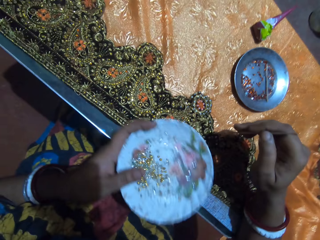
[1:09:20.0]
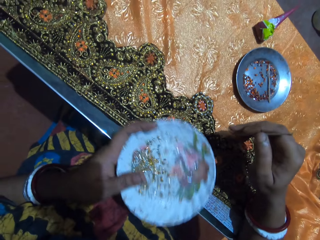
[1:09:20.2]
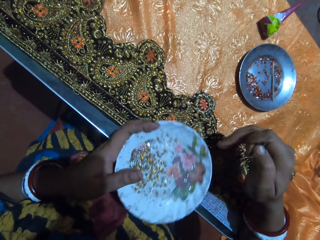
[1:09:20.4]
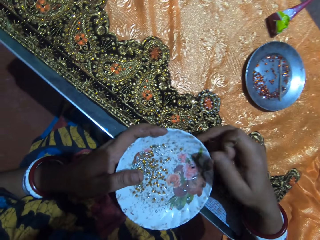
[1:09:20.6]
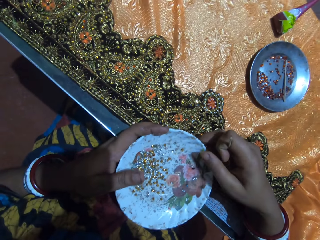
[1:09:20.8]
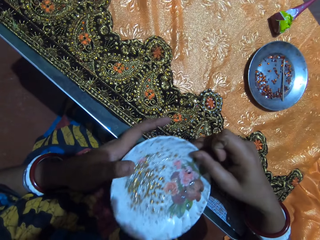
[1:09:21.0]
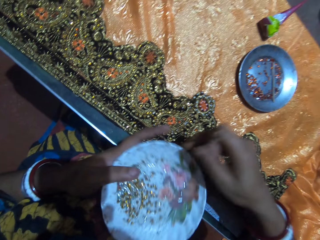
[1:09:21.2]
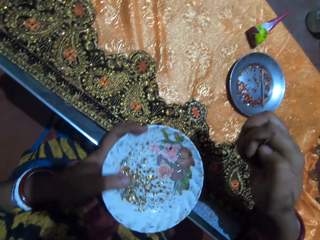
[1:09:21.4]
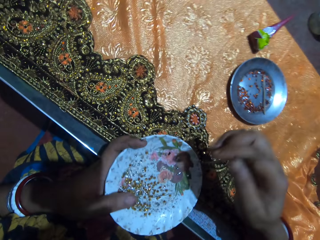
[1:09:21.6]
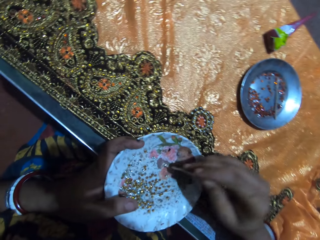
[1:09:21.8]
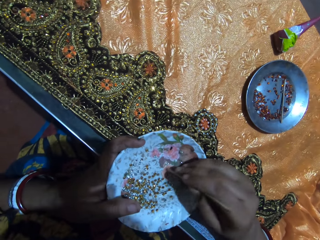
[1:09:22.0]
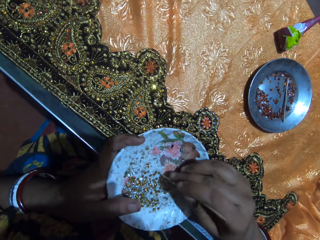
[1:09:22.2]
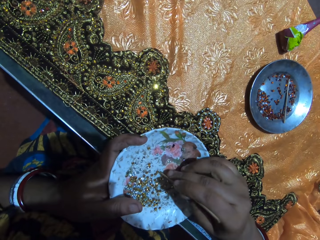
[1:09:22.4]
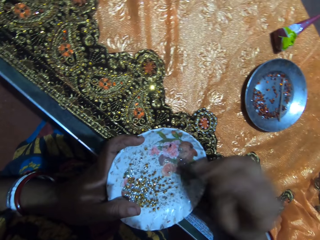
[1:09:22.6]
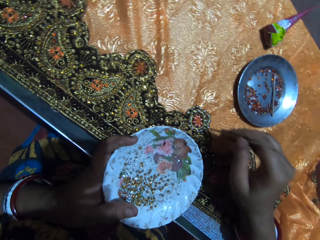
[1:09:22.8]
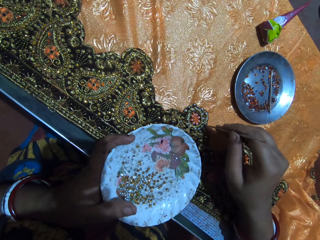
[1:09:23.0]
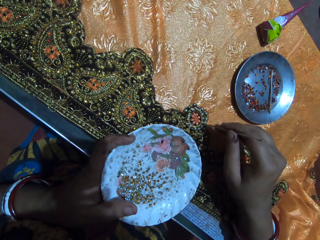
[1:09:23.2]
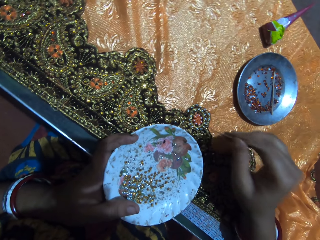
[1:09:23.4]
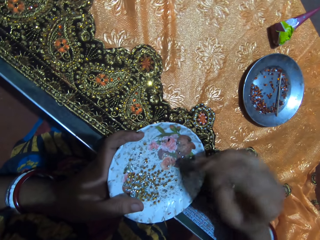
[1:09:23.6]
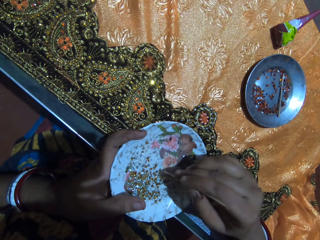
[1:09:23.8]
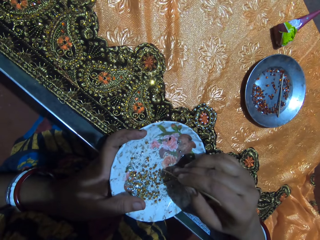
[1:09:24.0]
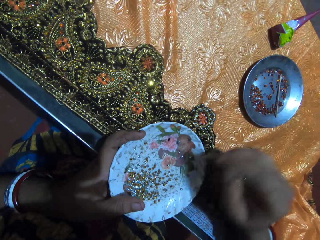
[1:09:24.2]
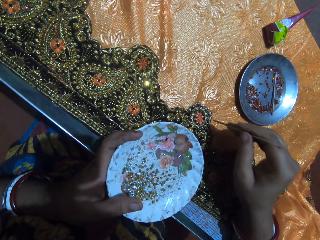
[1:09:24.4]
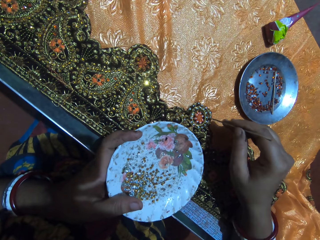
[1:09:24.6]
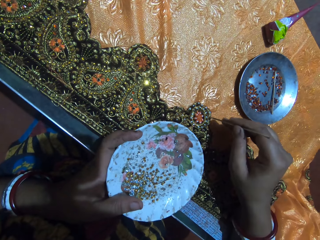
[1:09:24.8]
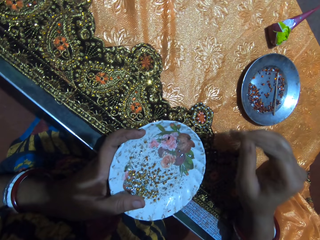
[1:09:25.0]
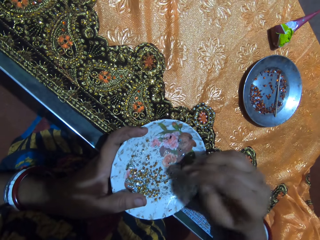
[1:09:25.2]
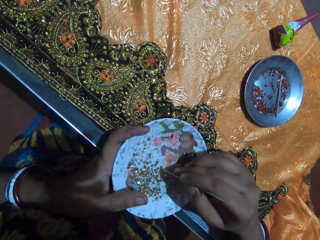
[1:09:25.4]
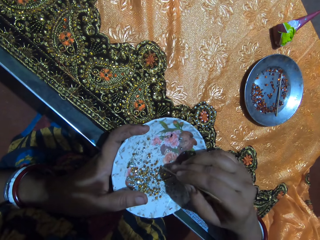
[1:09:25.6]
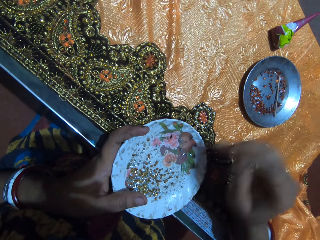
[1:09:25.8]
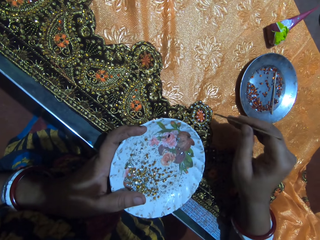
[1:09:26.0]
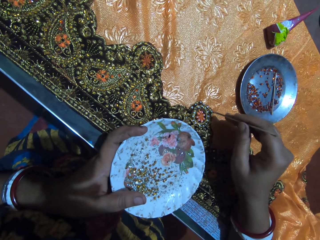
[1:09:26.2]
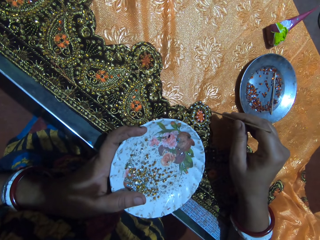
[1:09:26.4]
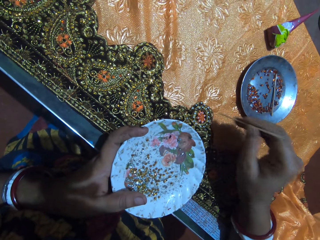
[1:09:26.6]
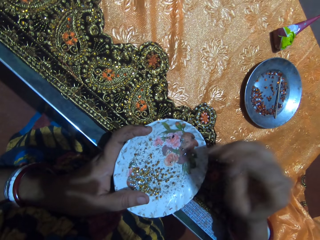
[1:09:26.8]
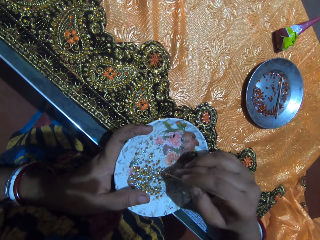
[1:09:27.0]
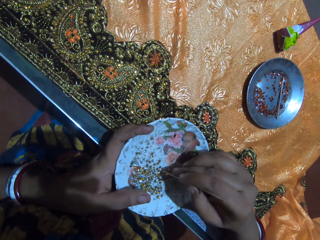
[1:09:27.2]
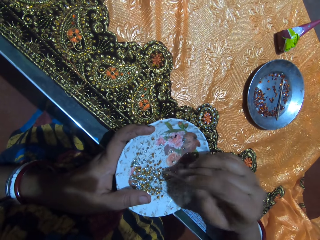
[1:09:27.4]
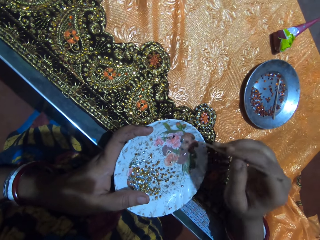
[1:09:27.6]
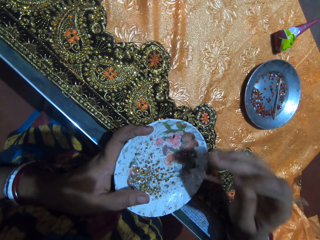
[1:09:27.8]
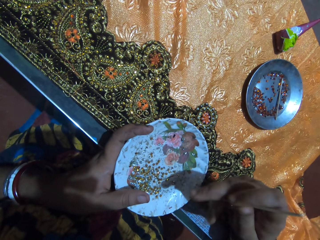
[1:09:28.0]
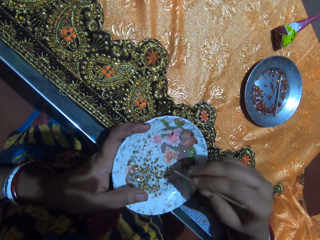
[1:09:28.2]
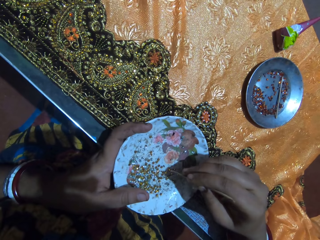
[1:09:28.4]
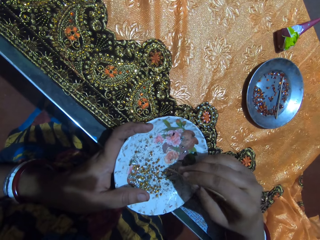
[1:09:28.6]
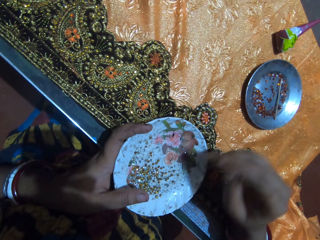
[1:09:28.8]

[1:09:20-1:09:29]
The camera wearer shakes the plate with her left hand. She holds the plate with both hands. She picks a rhinestone from the plate in her left hand with the jewel picker in her right hand. She drops the rhinestone on the fabric on the table with the jewel picker in her right hand. She picks a rhinestone from the plate in her left hand with the jewel picker in her right hand. She drops the rhinestone on the fabric on the table with the jewel picker in her right hand. She picks a rhinestone from the plate in her left hand with the jewel picker in her right hand. She drops the rhinestone on the fabric on the table with the jewel picker in her right hand. She picks a rhinestone from the plate in her left hand with the jewel picker in her right hand.

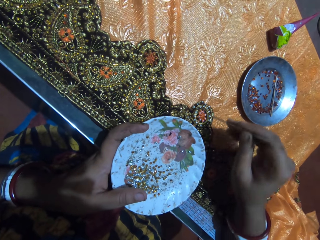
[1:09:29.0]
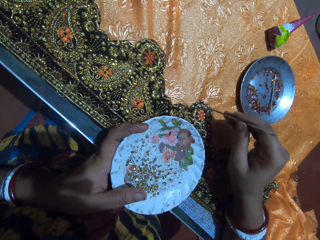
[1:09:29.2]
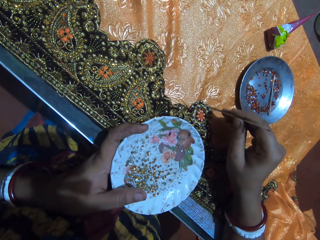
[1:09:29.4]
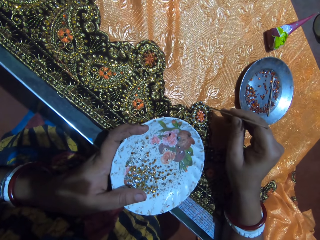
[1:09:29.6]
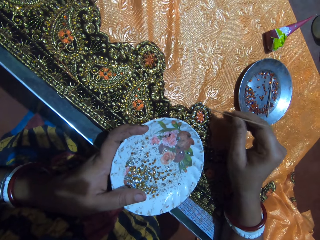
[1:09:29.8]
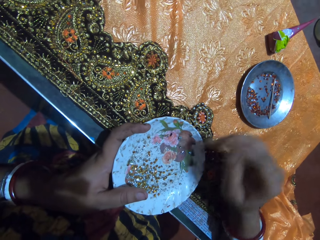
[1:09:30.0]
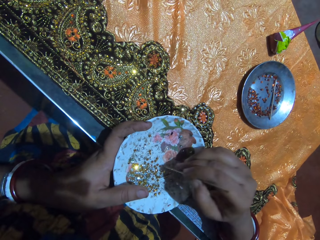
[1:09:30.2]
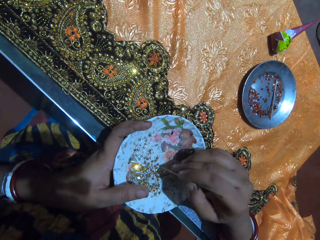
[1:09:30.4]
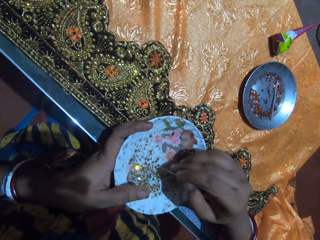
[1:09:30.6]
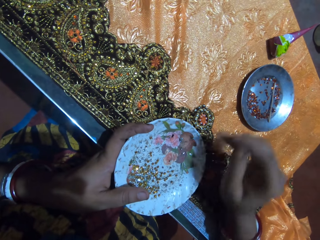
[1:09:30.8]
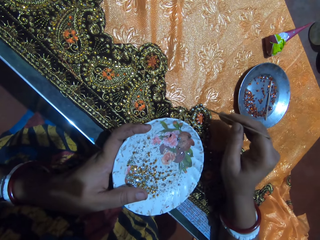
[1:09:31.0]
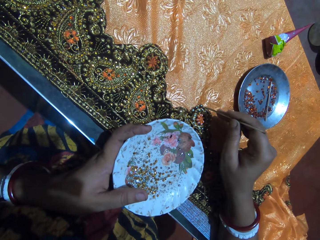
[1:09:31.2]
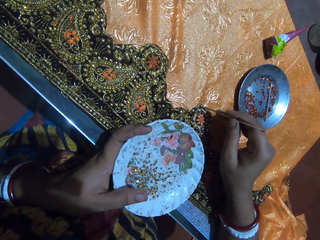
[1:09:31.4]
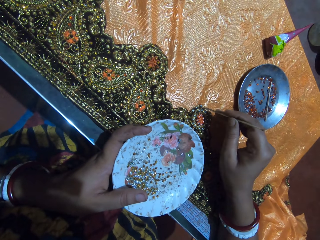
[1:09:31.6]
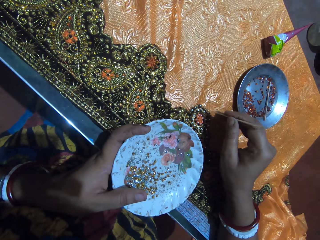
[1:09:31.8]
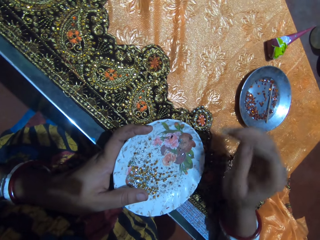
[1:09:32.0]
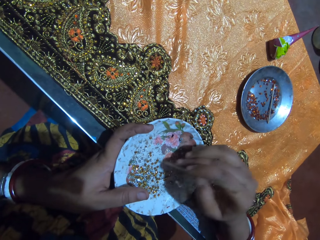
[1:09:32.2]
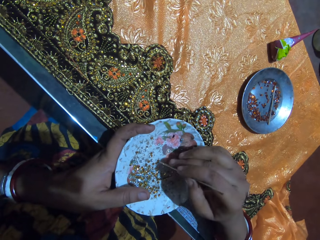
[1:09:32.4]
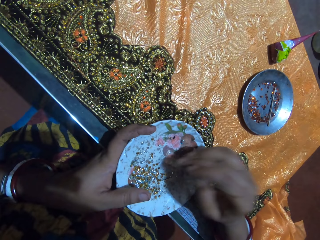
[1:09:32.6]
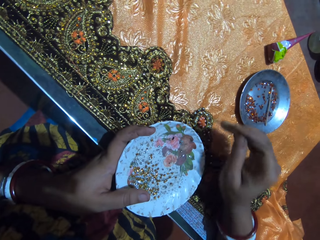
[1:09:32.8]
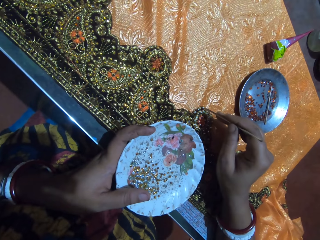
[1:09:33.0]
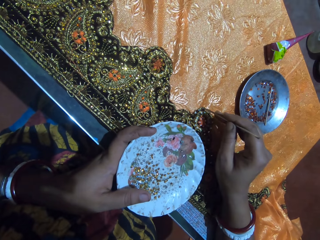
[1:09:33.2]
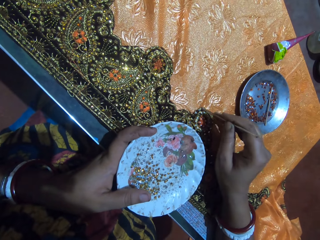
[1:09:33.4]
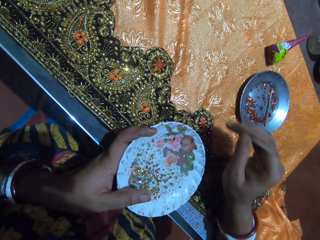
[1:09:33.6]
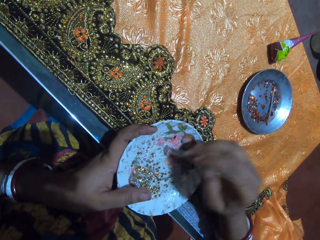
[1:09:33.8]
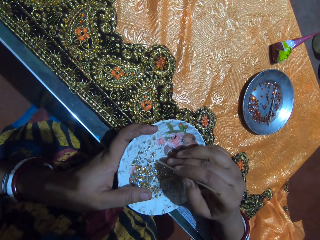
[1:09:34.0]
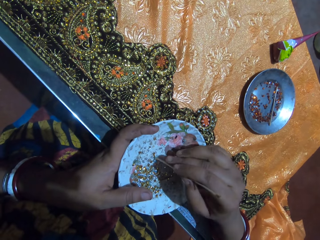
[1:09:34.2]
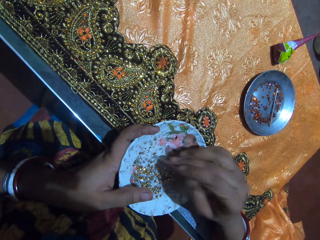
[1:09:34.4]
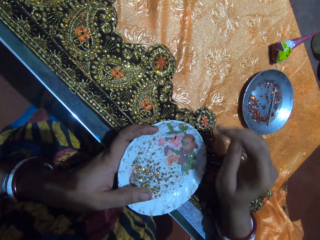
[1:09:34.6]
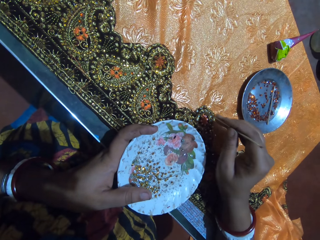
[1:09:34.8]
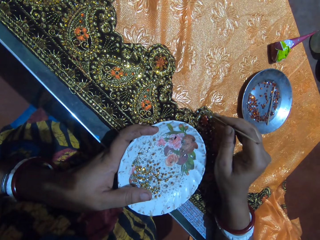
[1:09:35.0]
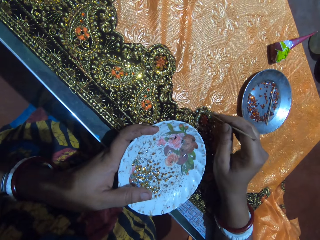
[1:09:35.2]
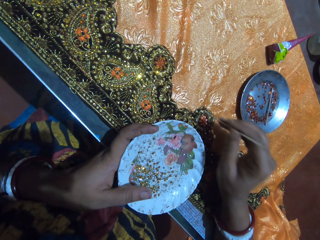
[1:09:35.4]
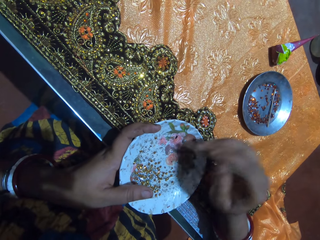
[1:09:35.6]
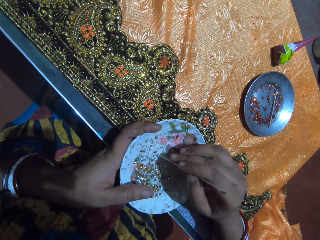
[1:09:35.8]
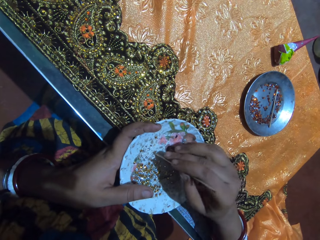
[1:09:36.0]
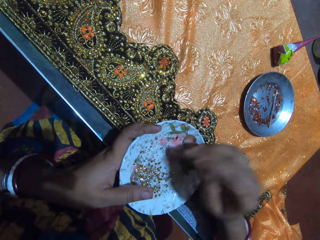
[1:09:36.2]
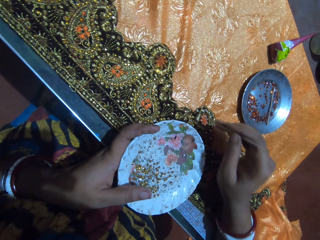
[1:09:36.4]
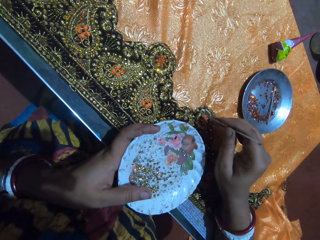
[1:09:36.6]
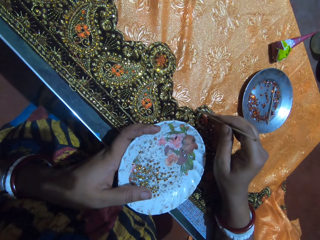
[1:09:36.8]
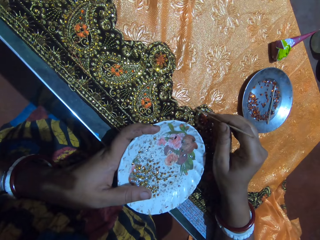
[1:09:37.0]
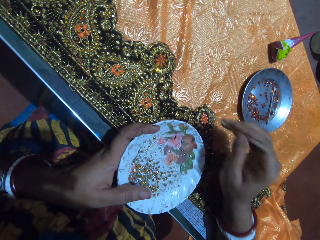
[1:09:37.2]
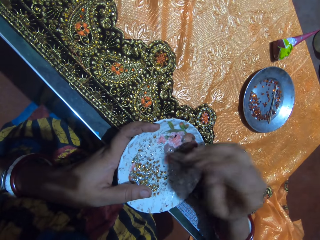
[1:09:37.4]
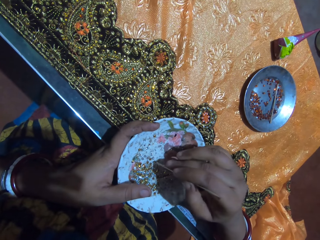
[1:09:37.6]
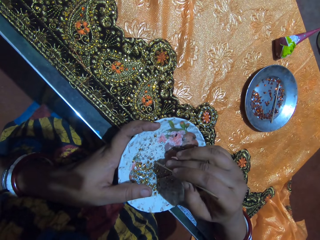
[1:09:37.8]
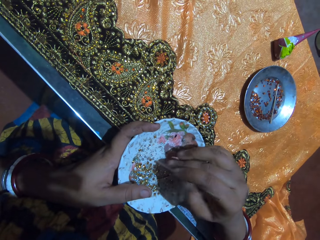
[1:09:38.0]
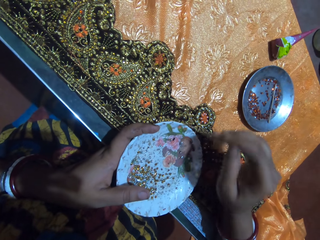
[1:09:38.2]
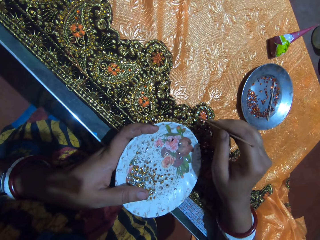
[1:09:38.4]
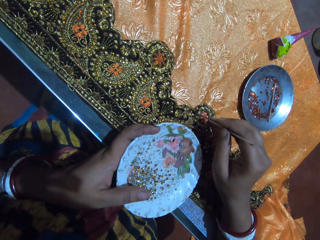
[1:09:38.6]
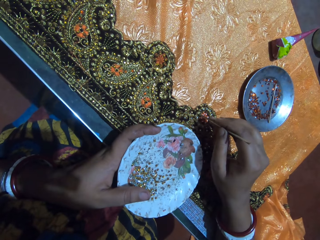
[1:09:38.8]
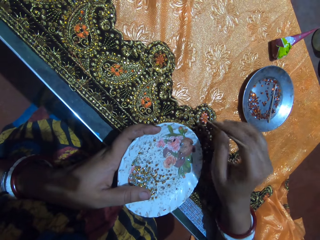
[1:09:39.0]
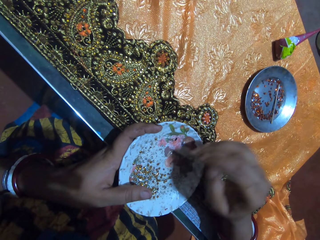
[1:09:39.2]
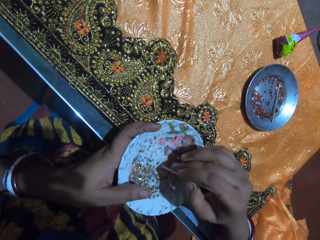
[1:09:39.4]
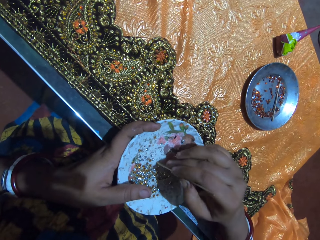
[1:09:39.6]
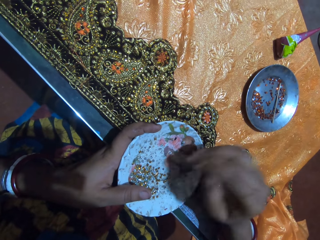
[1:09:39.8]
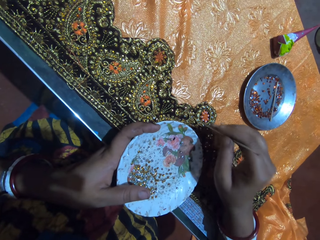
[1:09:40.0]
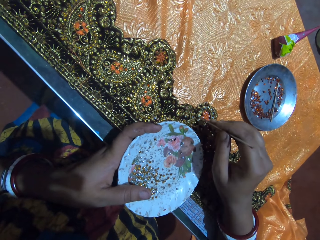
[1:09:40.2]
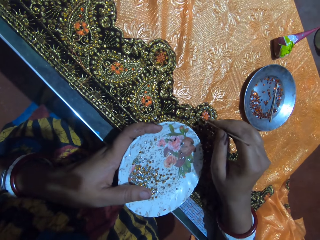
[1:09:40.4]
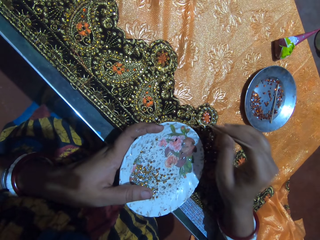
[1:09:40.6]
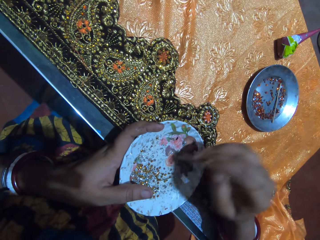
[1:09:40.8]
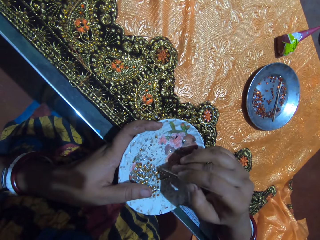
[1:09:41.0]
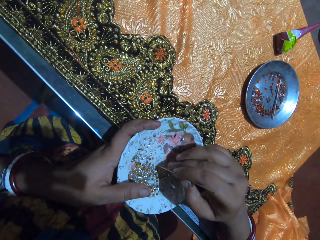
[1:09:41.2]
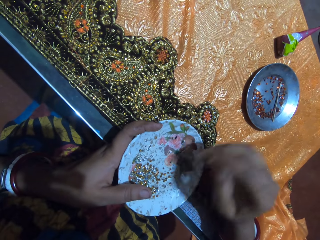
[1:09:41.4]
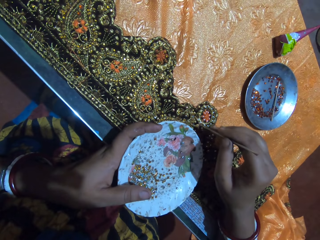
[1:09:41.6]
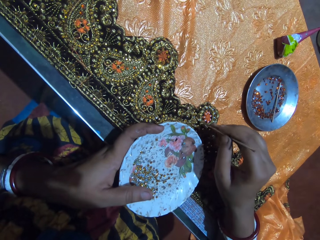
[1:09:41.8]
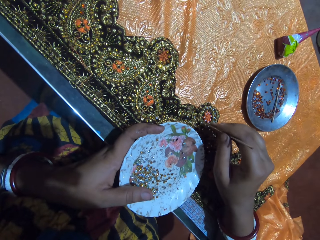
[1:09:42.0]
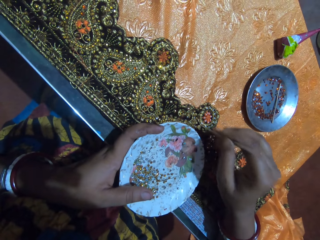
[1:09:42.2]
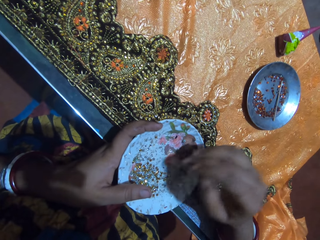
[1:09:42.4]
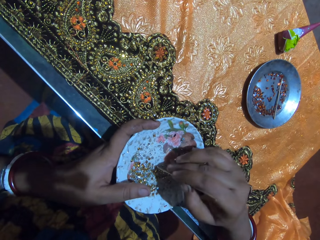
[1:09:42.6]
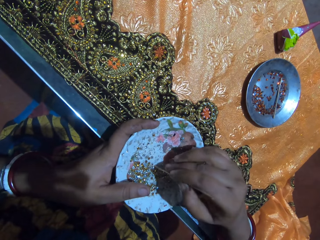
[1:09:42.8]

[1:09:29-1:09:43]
The camera wearer drops the rhinestone on the fabric on the table with the jewel picker in her right hand. She picks a rhinestone from the plate in her left hand with the jewel picker in her right hand. She drops the rhinestone on the fabric on the table with the jewel picker in her right hand. She picks a rhinestone from the plate in her left hand with the jewel picker in her right hand. She drops the rhinestone on the fabric on the table with the jewel picker in her right hand. She picks a rhinestone from the plate in her left hand with the jewel picker in her right hand. She drops the rhinestone on the fabric on the table with the jewel picker in her right hand. She picks a rhinestone from the plate in her left hand with the jewel picker in her right hand. She drops the rhinestone on the fabric on the table with the jewel picker in her right hand. She picks a rhinestone from the plate in her left hand with the jewel picker in her right hand. She drops the rhinestone on the fabric on the table with the jewel picker in her right hand. She picks a rhinestone from the plate in her left hand with the jewel picker in her right hand. She drops the rhinestone on the fabric on the table with the jewel picker in her right hand. She picks a rhinestone from the plate in her left hand with the jewel picker in her right hand. She drops the rhinestone on the fabric on the table with the jewel picker in her right hand.
